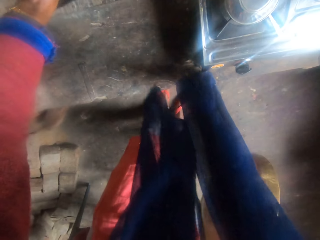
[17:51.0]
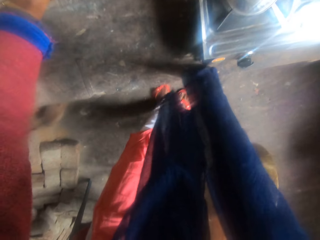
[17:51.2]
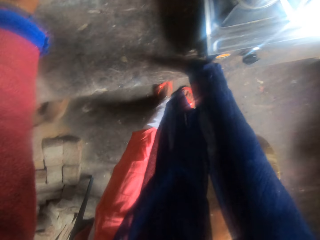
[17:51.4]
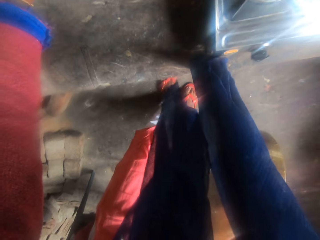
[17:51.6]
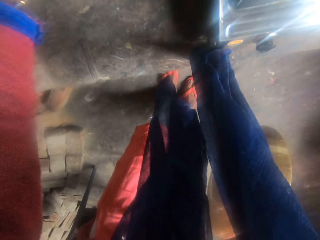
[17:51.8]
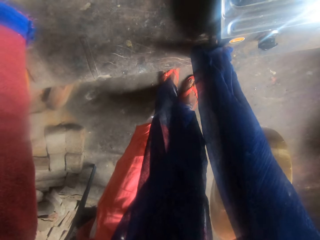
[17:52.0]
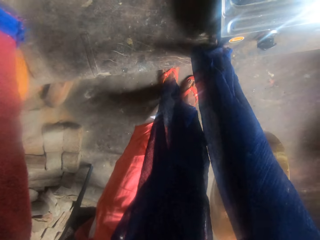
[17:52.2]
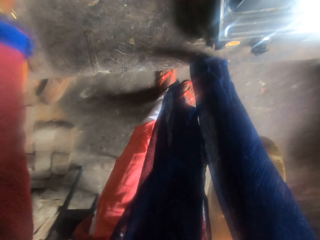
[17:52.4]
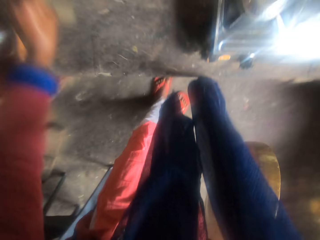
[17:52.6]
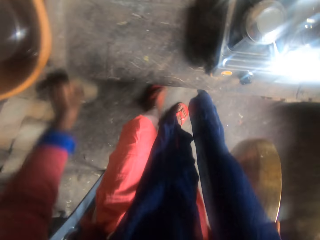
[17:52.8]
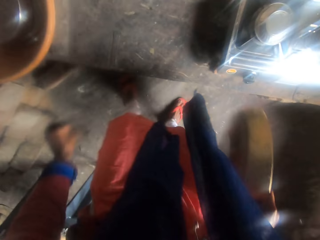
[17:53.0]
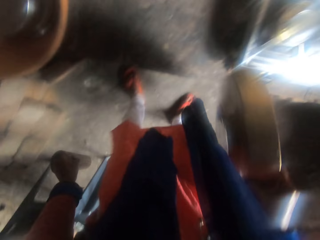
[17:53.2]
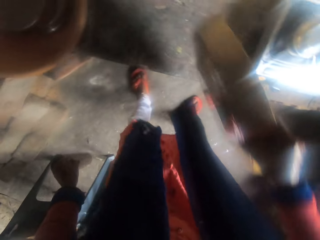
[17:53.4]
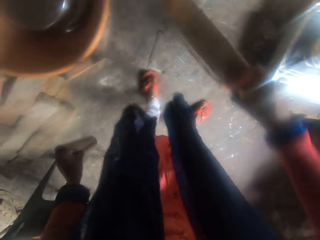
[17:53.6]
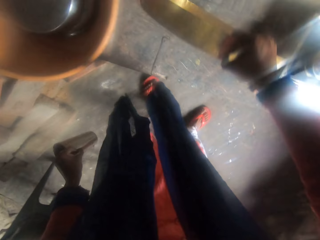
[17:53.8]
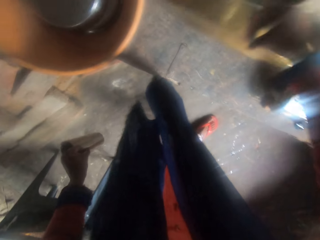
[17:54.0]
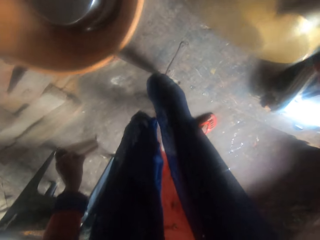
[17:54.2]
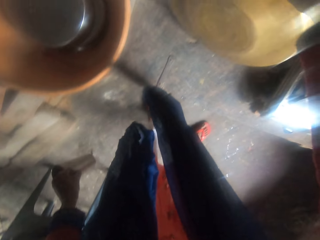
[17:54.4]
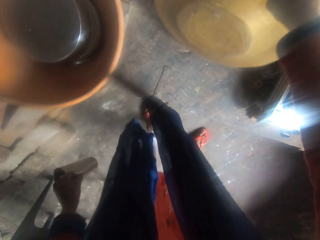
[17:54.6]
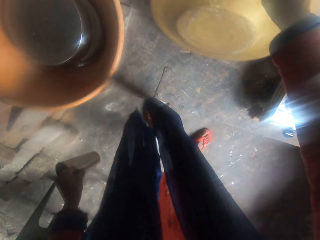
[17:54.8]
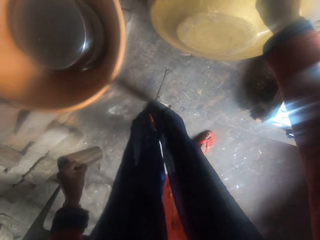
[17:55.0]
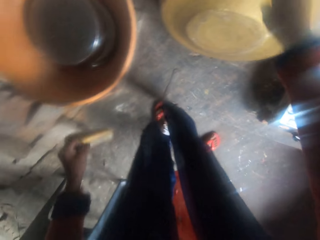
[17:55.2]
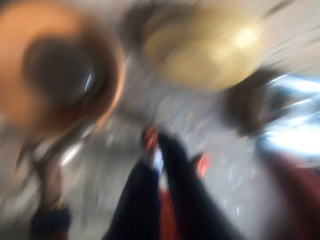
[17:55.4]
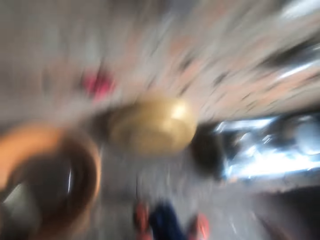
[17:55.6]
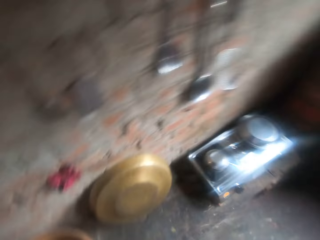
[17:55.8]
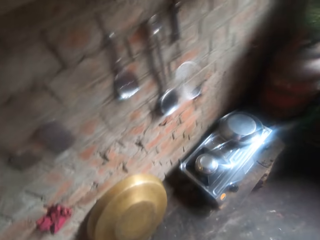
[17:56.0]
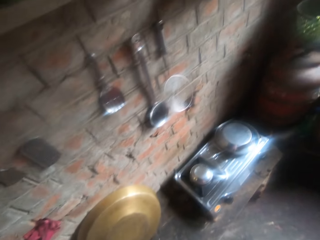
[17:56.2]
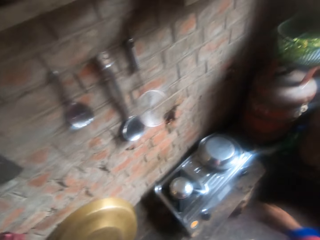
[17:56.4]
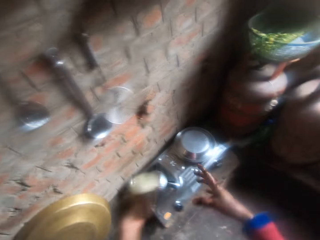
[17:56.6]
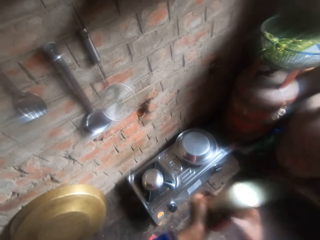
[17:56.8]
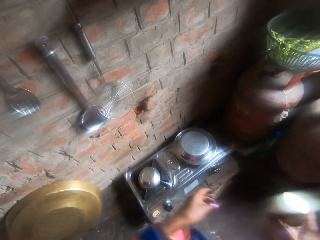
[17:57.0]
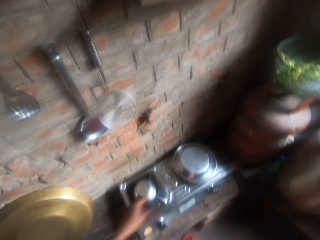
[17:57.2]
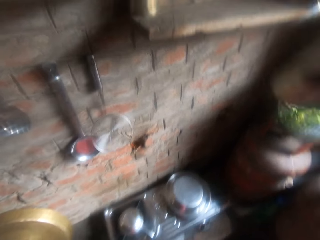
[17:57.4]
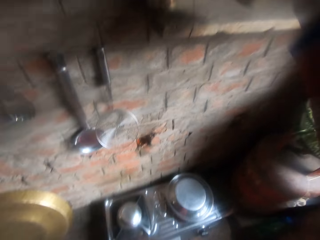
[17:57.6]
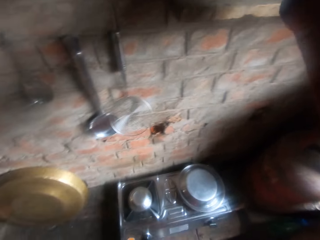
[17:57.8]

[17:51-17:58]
The camera wearer puts the tray on the wall. They drop the slab on a platform.
